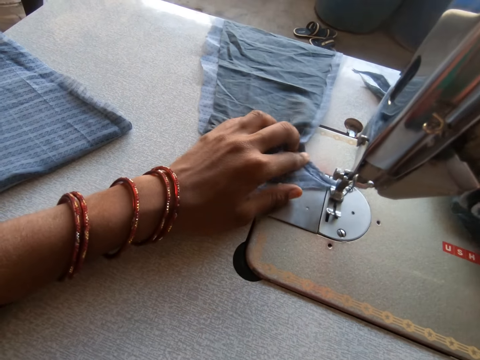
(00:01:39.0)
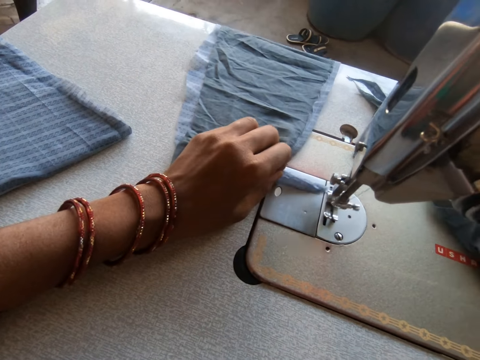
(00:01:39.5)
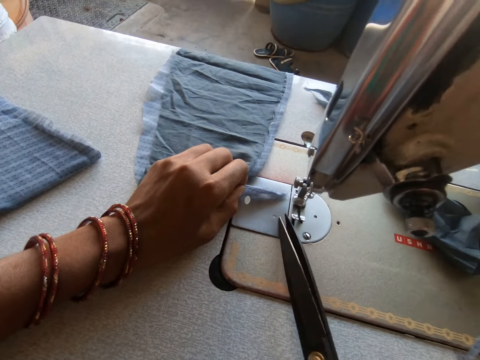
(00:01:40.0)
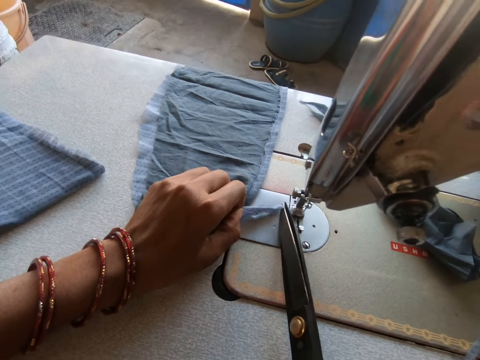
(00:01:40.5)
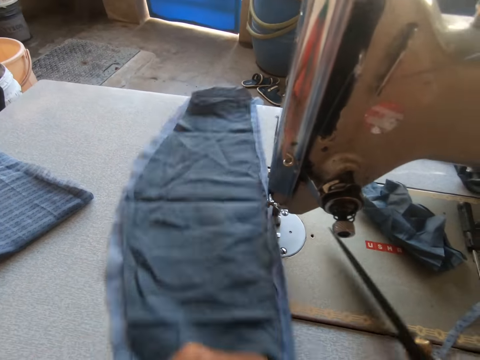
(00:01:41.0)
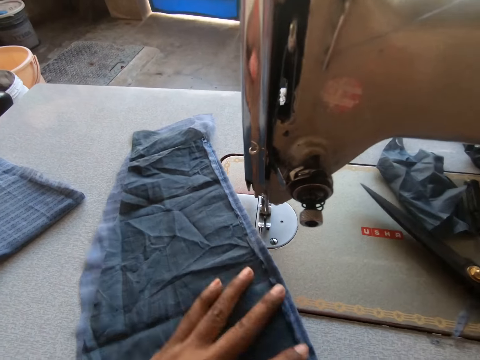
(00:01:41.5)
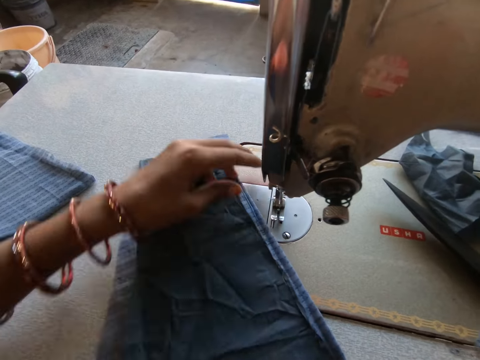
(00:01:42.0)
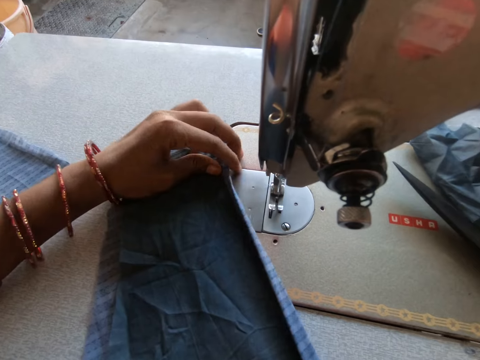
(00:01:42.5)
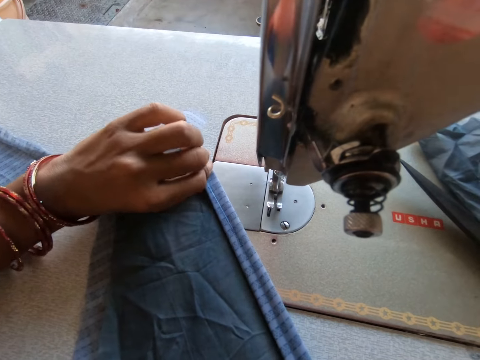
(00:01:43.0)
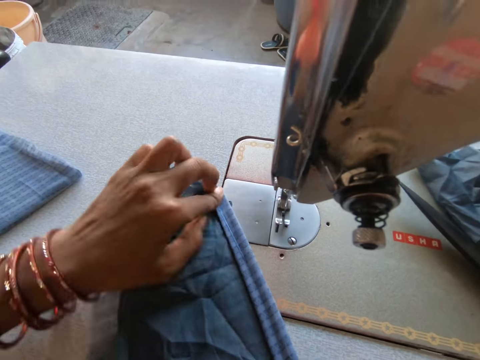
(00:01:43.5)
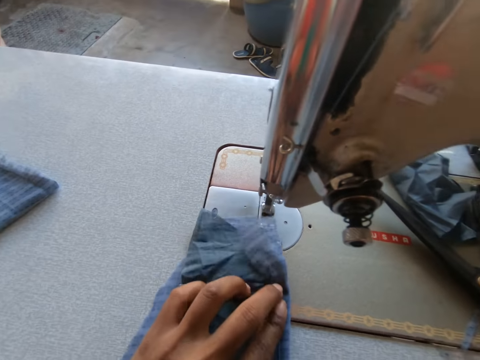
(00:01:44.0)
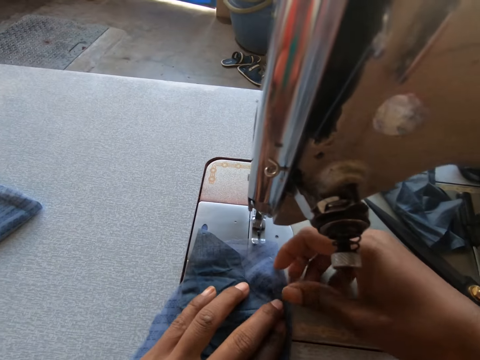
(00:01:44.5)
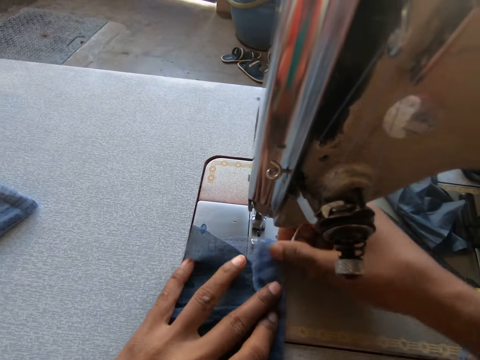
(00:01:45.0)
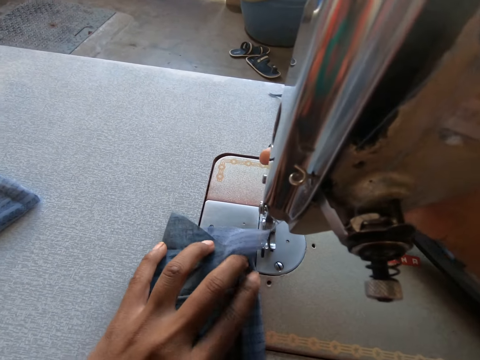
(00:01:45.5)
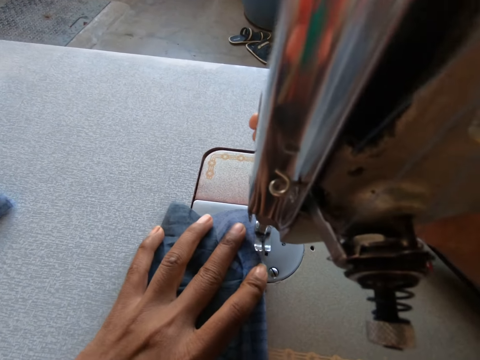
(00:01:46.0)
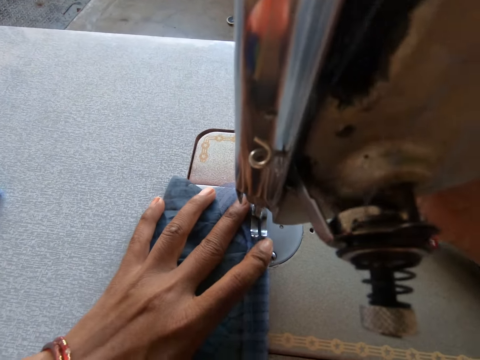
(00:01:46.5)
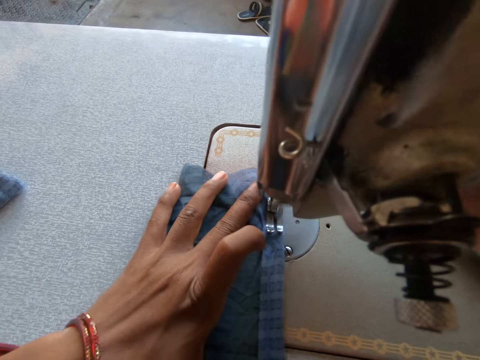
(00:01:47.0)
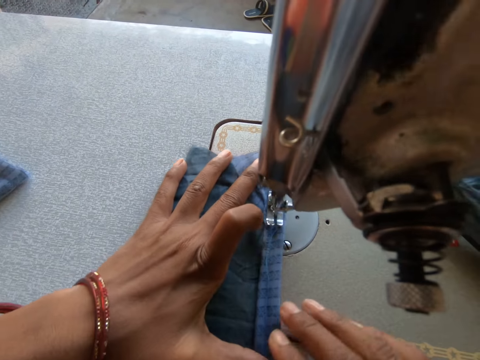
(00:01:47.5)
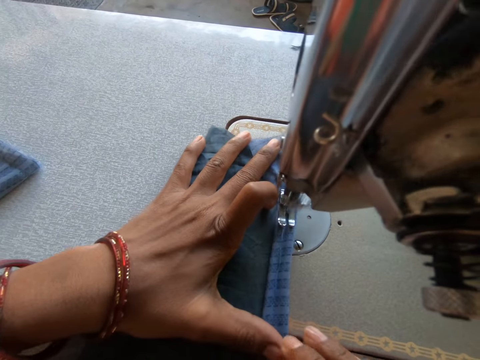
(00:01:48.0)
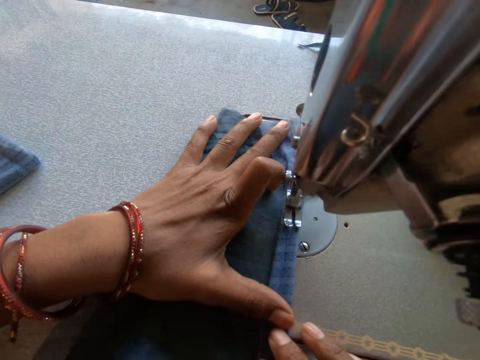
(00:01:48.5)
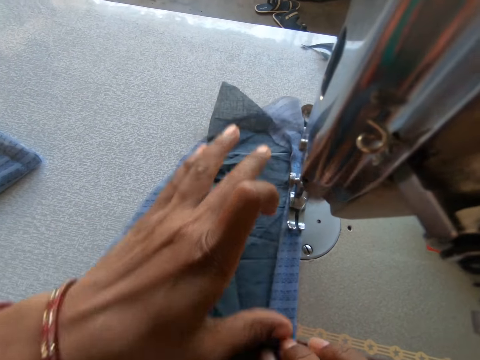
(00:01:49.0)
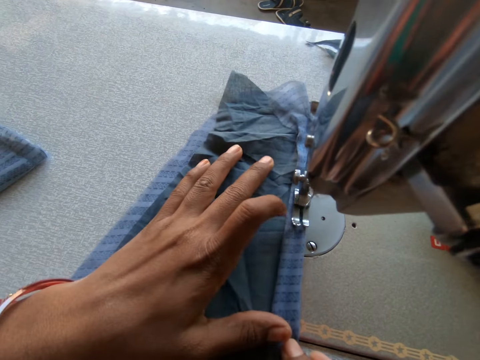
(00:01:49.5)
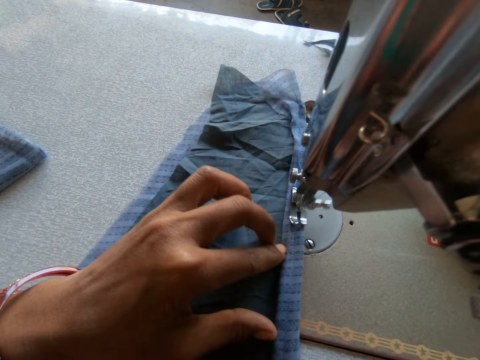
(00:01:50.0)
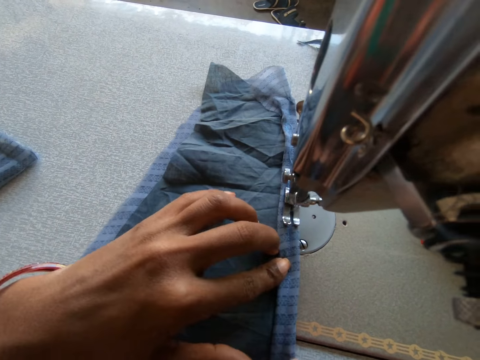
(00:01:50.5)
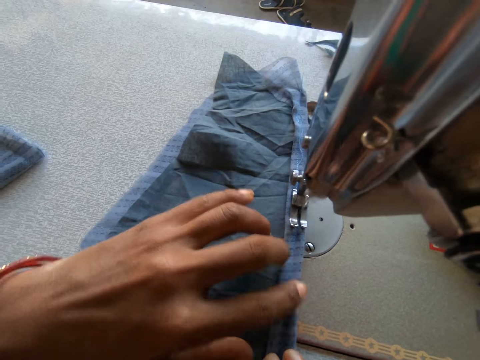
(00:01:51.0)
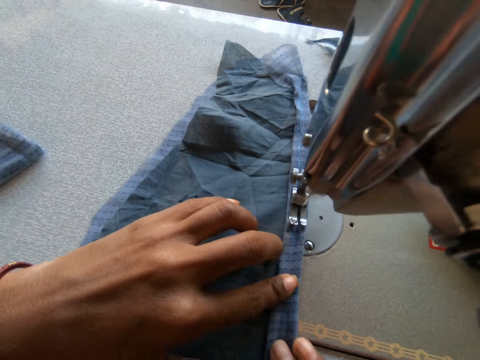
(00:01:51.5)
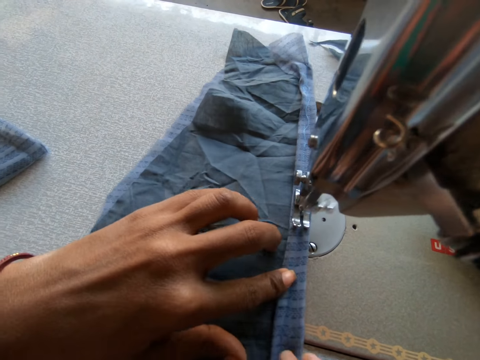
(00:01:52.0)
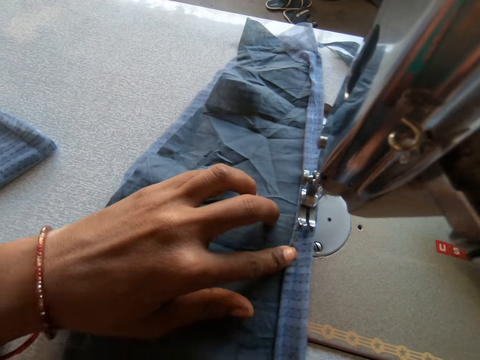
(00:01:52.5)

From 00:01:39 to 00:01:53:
The camera wearer holds the cloth on the sewing machine with her left hand. She cuts the sewing thread on the cloth with a pair of scissors in her right hand. She pulls the cloths. She drops the pair of scissors in her right hand on the sewing machine. She folds the edge of the cloth with both hands. She pulls the cloths. She arranges the cloth under the plate on the sewing machine with her left hand. She touches the cloth with her right hand. She pulls the take-up lever on the sewing machine with her right hand. She sews the edge of the cloth with the sewing machine. She adjusts the cloth on the sewing machine with both hands. She sews the edge of the cloth with the sewing machine.

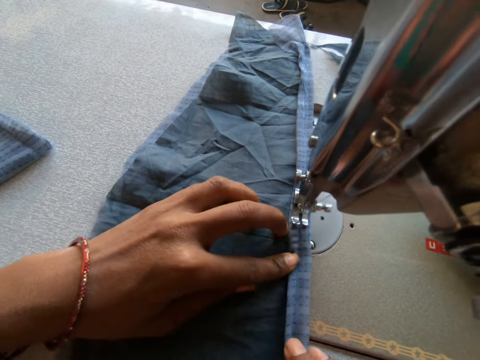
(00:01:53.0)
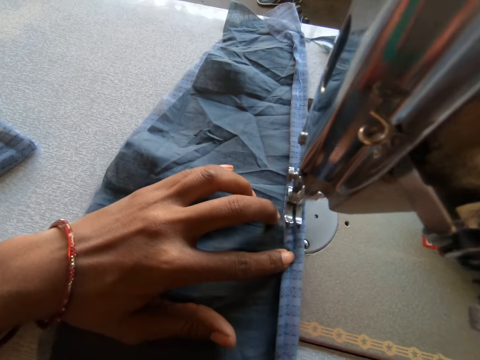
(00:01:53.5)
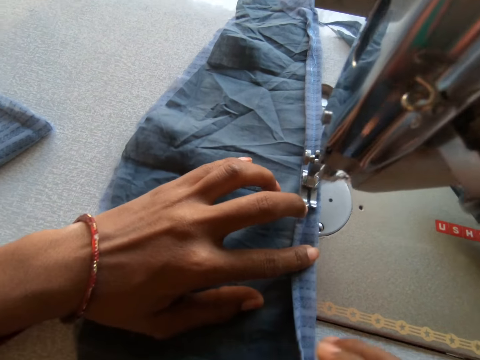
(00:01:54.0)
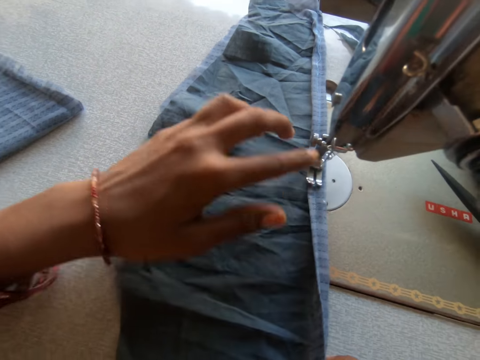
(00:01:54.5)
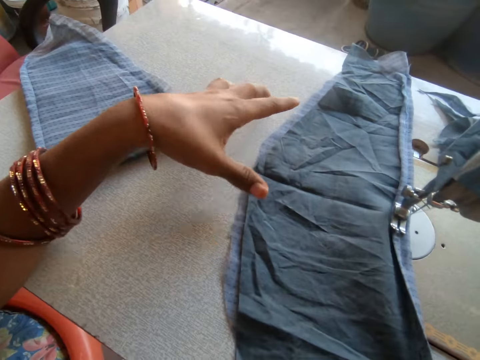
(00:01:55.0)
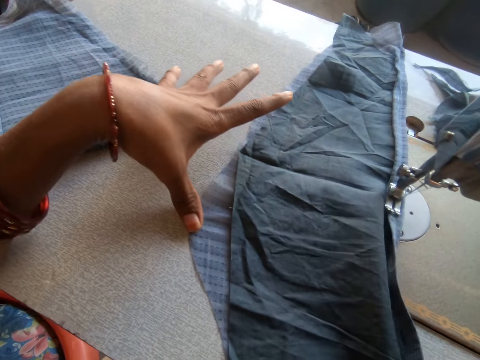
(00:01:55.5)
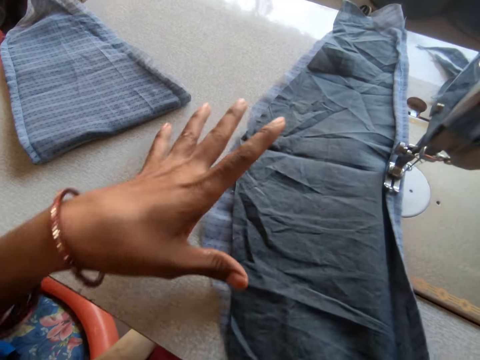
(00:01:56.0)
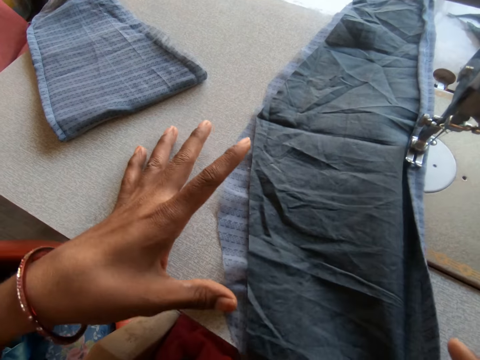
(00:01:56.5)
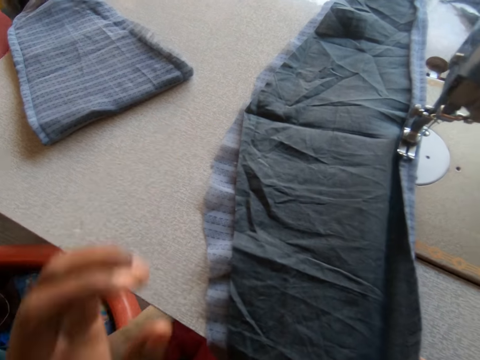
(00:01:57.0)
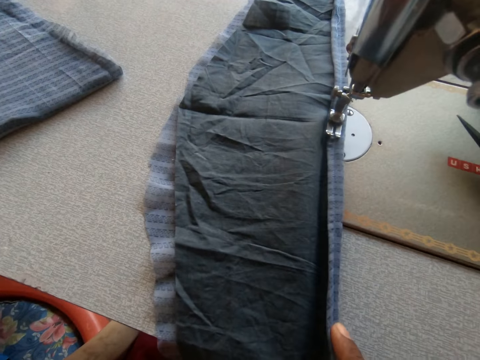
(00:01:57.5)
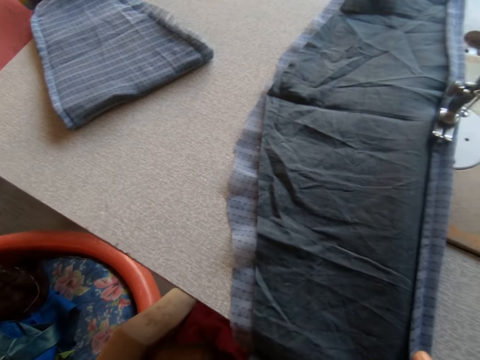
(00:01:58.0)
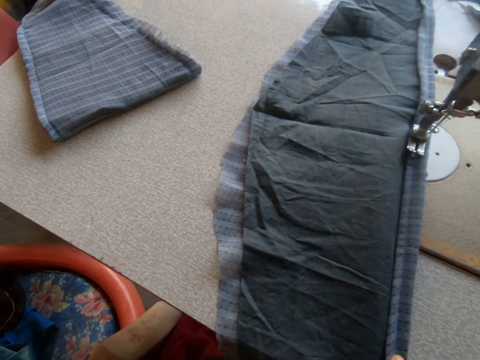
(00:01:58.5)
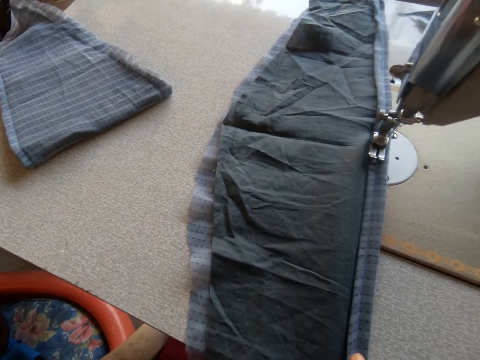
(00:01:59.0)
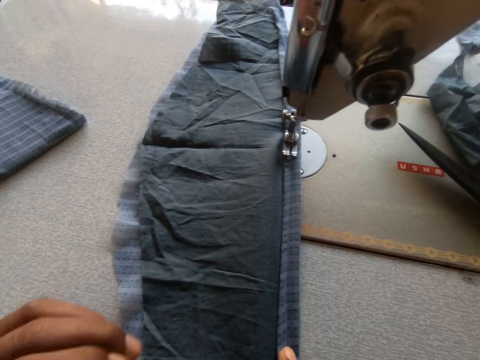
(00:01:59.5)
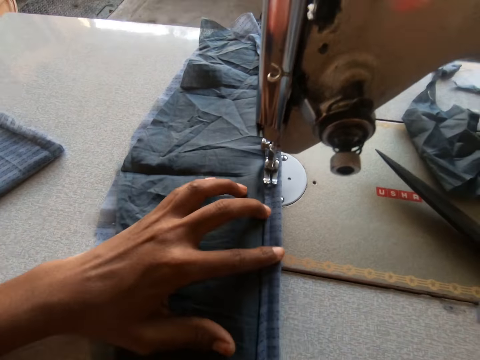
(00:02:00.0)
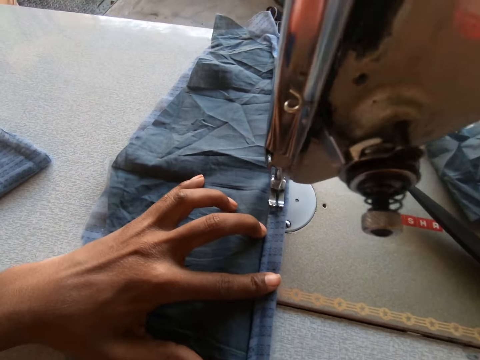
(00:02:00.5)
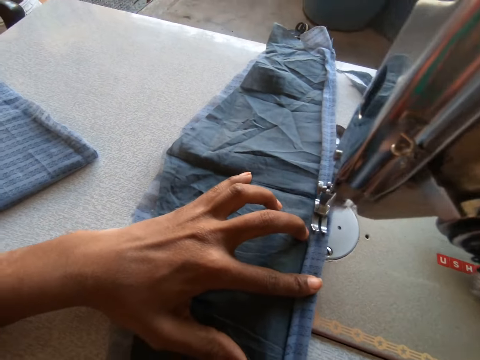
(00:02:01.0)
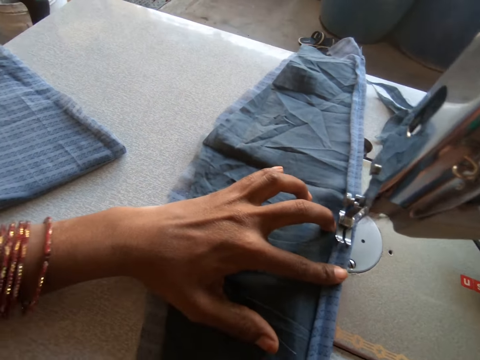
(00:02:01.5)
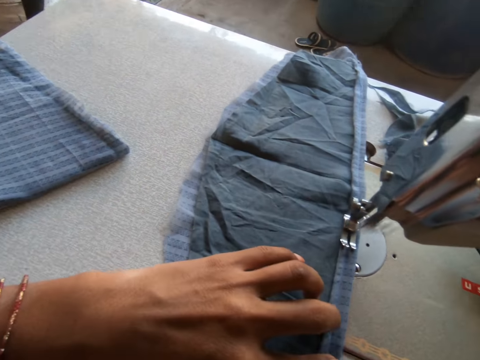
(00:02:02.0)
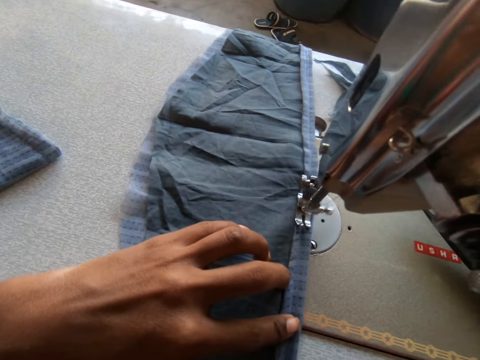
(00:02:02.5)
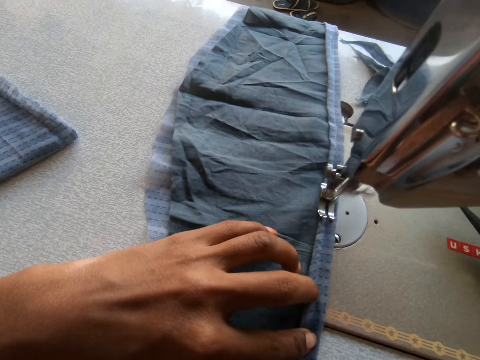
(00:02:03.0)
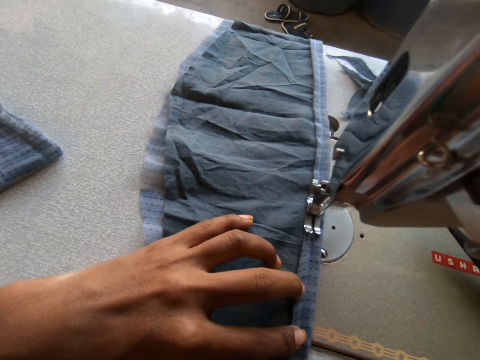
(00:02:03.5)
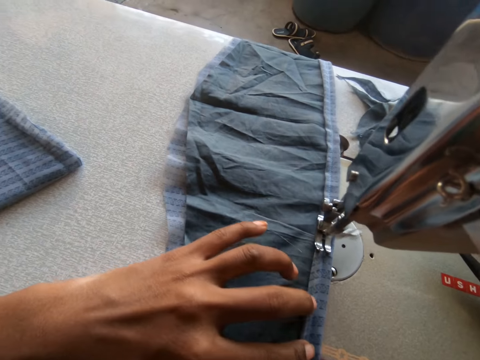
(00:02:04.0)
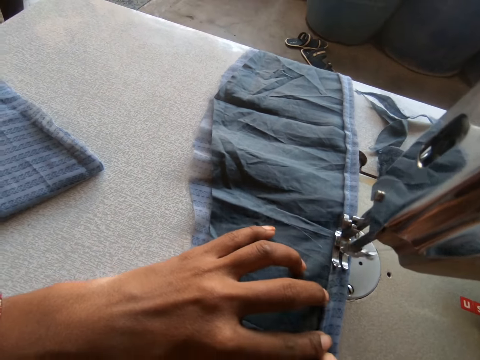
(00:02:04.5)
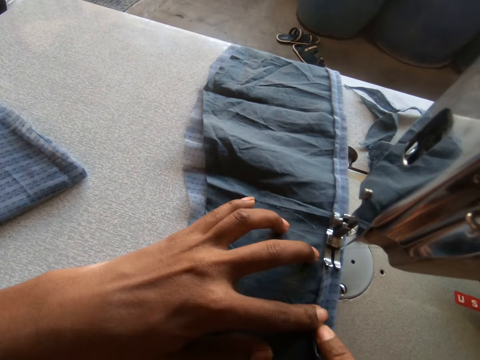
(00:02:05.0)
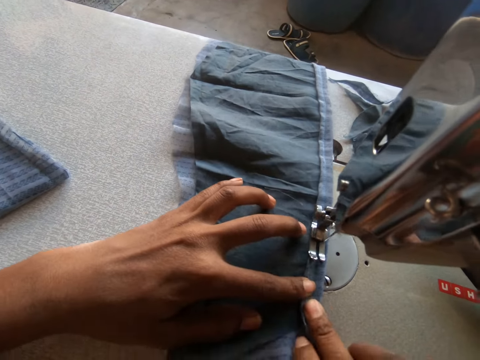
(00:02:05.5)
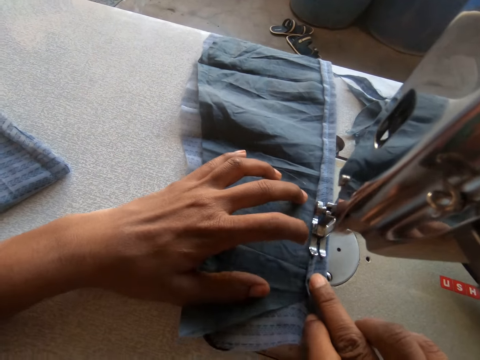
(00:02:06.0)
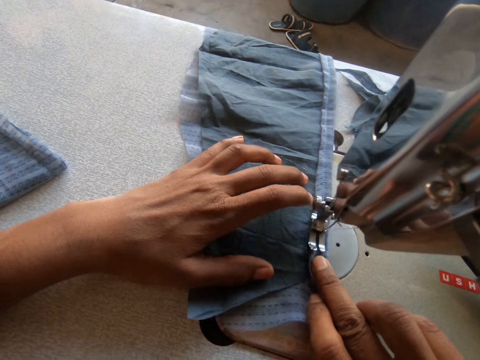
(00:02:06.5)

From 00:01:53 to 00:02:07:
The camera wearer adjusts the cloth on the sewing machine with both hands. They pull the cloth. They fold the cloths. They sew the edge of the cloth with the sewing machine.
